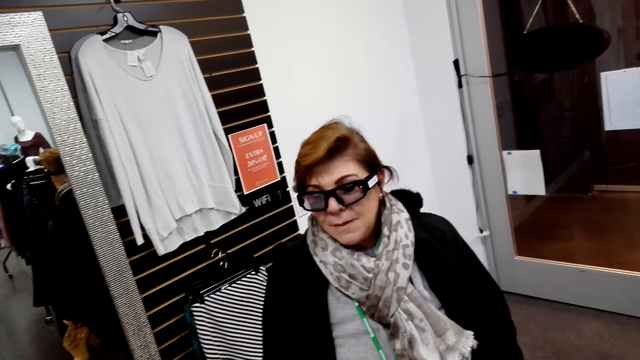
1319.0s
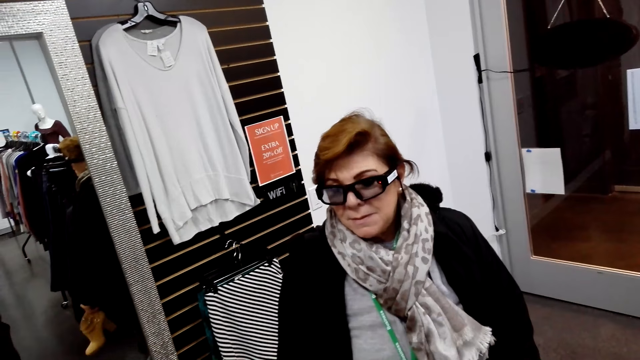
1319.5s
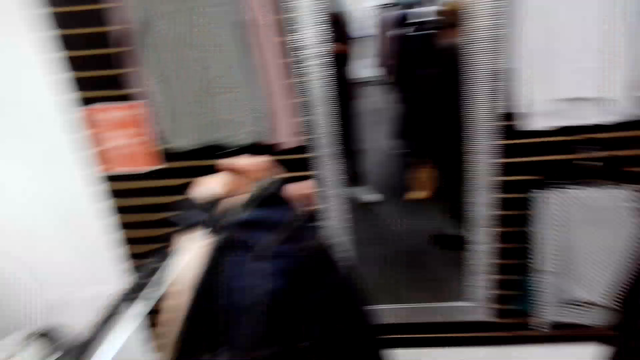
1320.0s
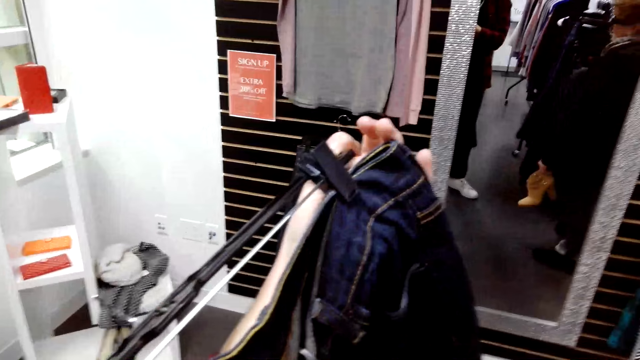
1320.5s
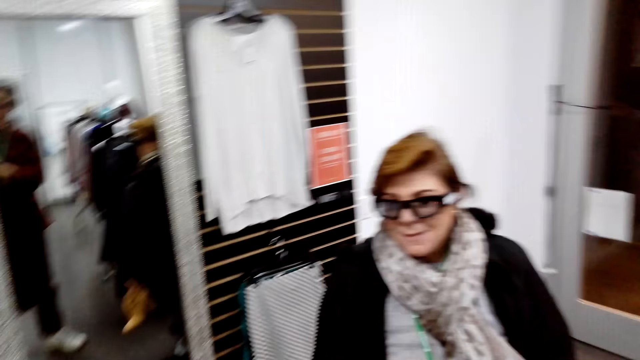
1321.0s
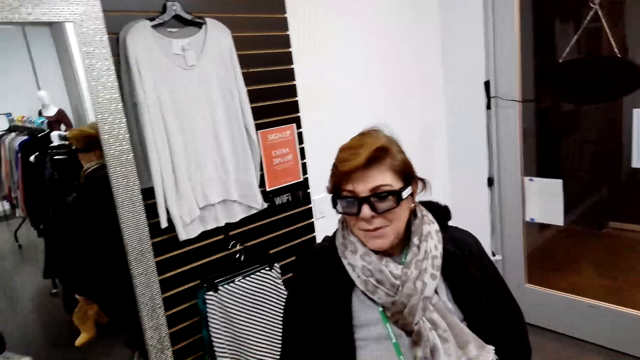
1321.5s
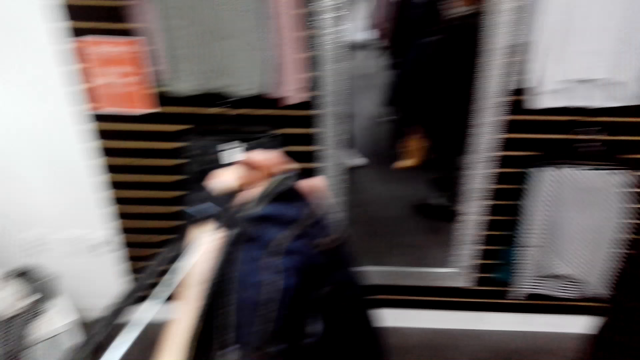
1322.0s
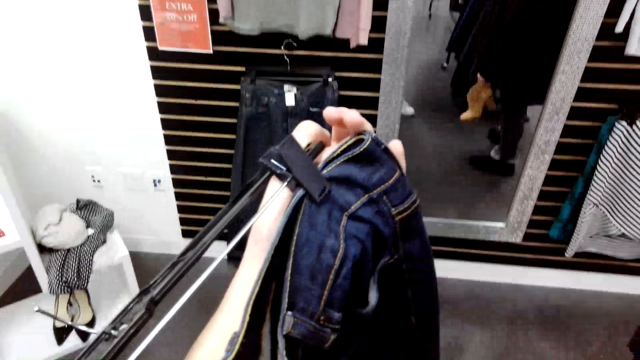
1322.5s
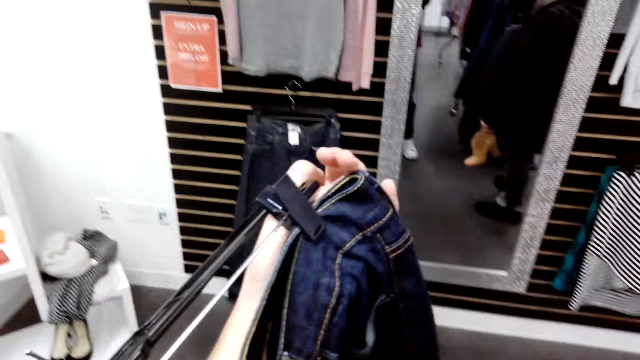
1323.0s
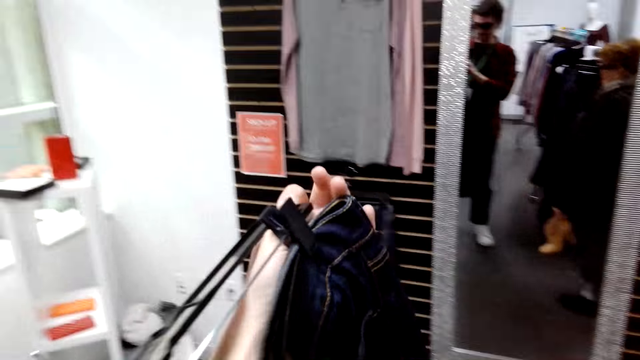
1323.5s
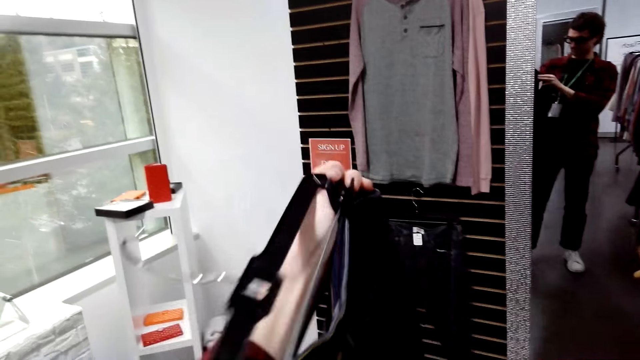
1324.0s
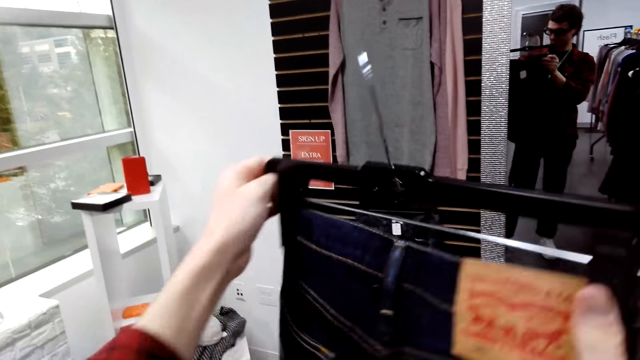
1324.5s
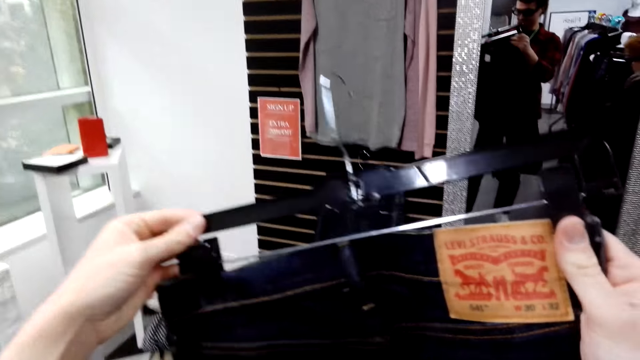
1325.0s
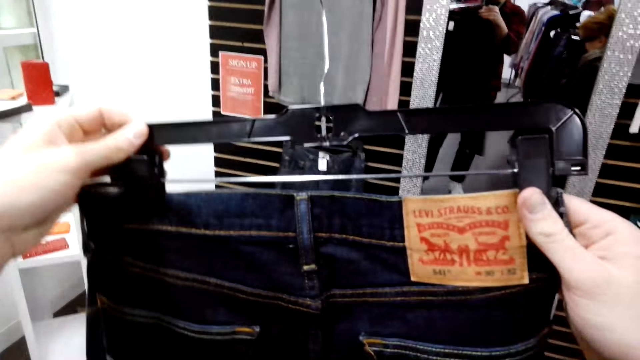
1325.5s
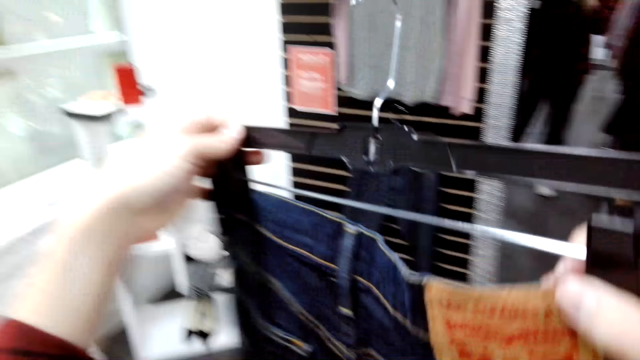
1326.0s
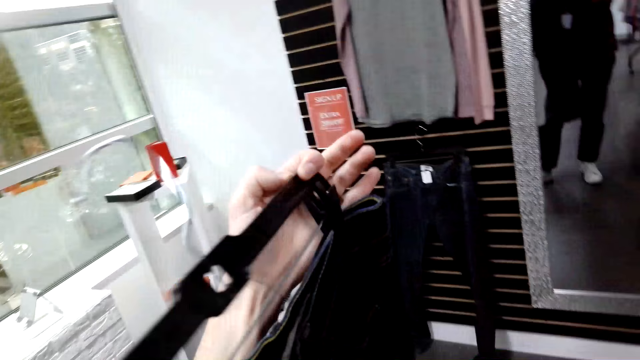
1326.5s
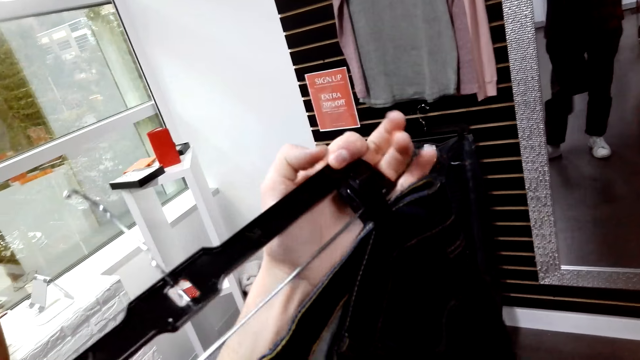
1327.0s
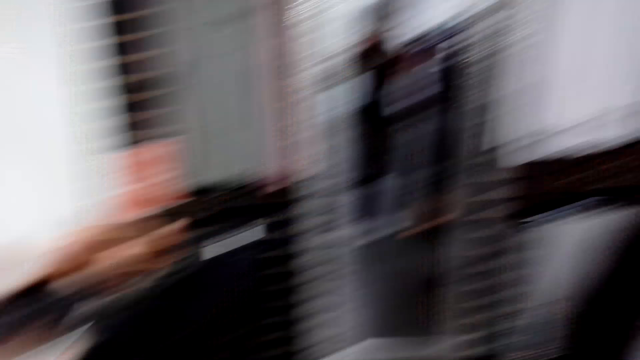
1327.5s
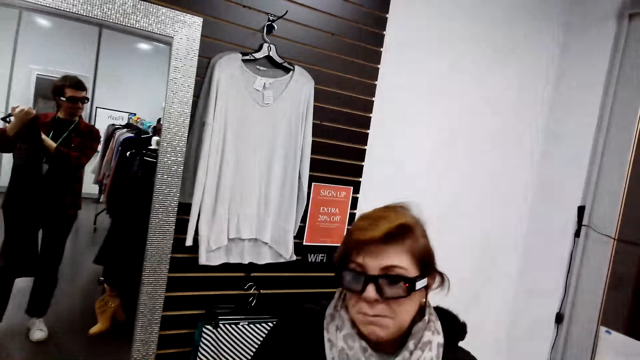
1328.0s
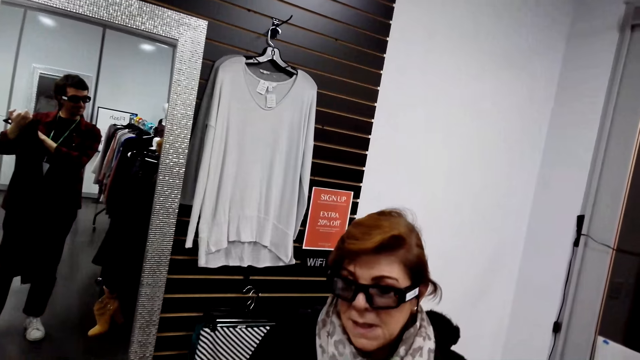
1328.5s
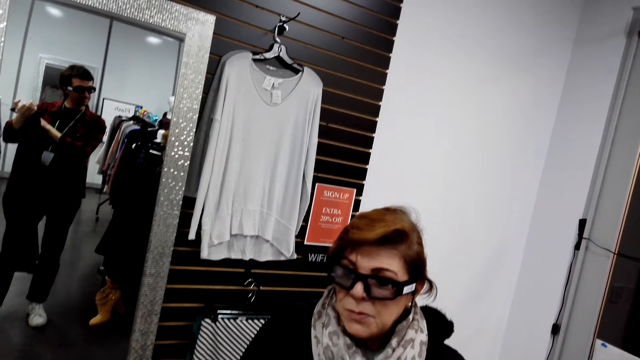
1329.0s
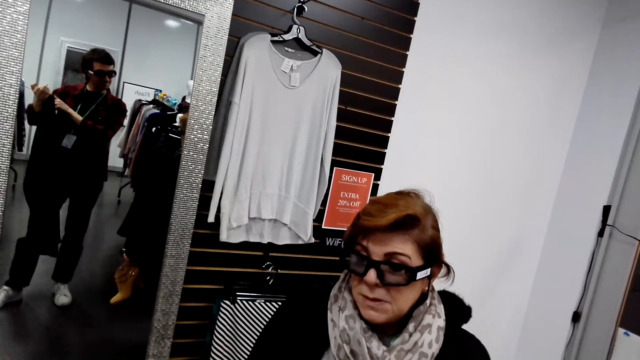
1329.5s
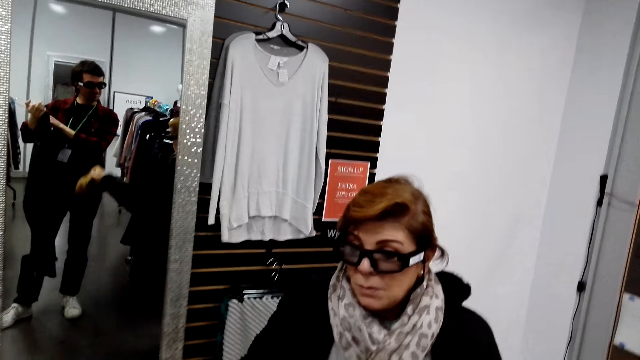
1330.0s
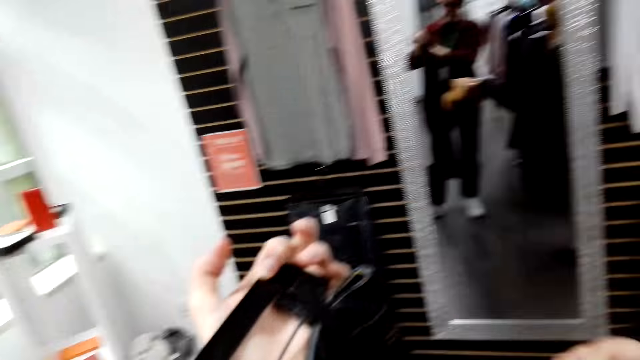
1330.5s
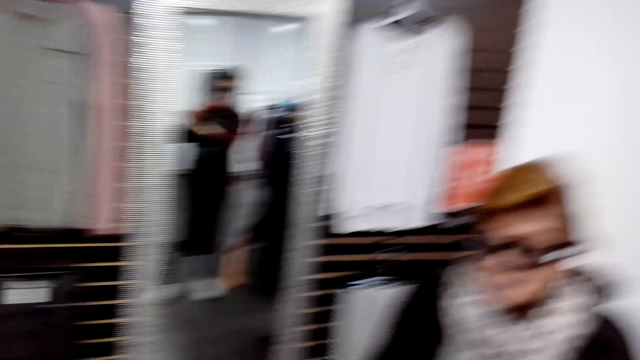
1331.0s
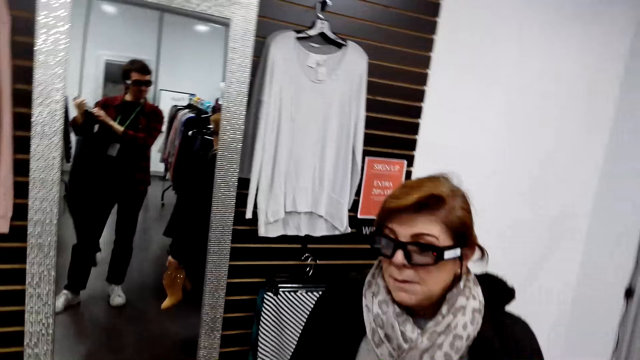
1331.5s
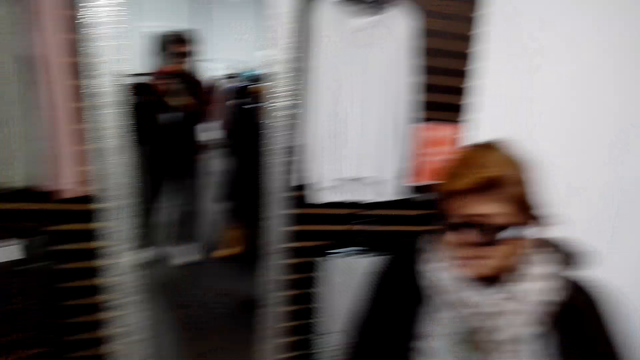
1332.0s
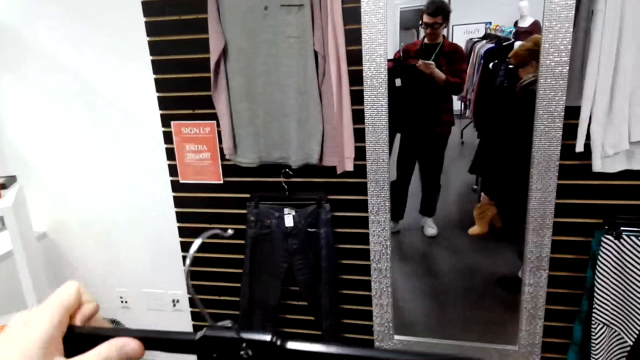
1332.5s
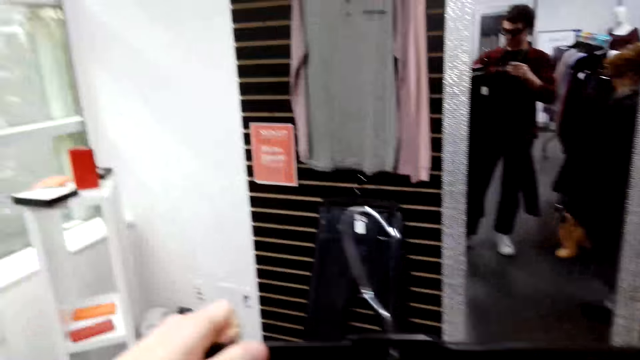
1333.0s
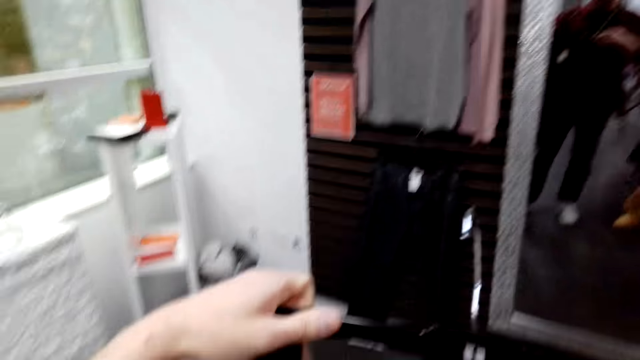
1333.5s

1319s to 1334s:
A woman shakes the head. The camera wearer turns a pant. The woman nods the head and lifts a hand.

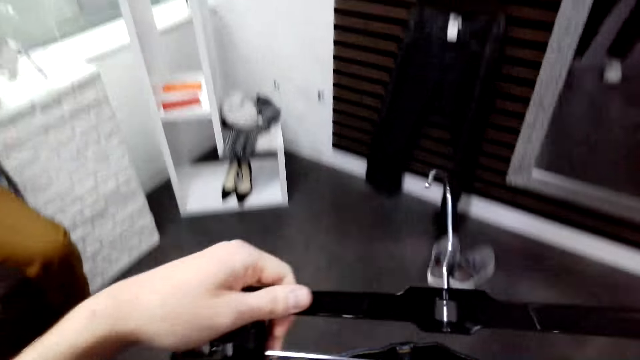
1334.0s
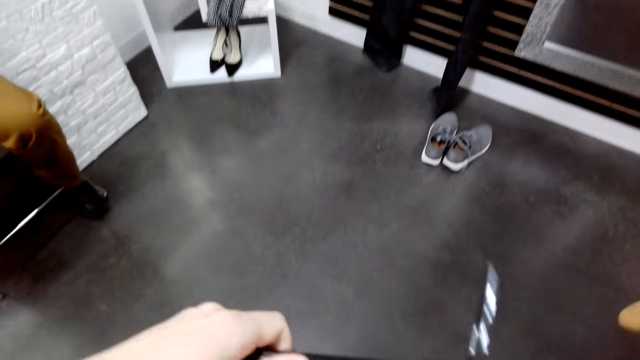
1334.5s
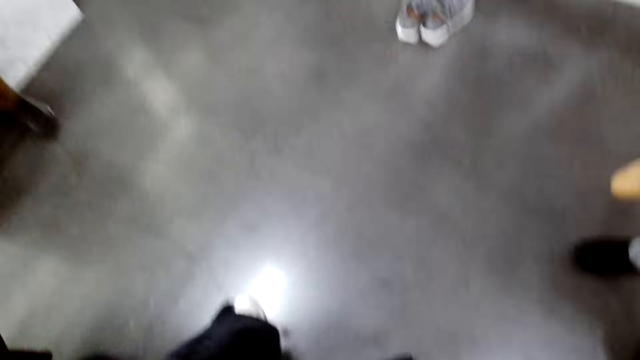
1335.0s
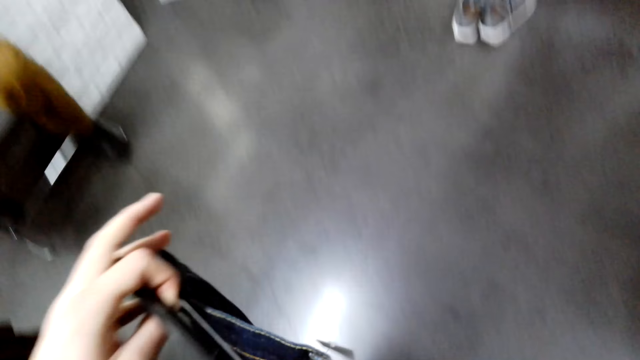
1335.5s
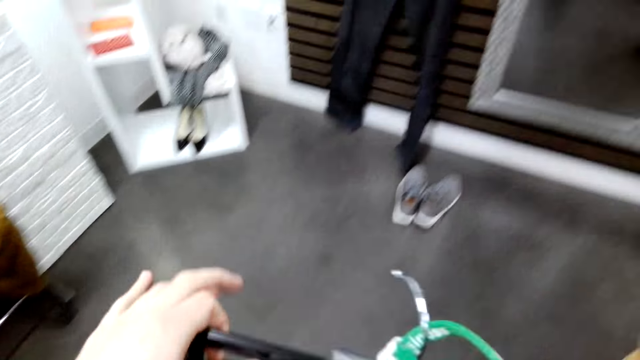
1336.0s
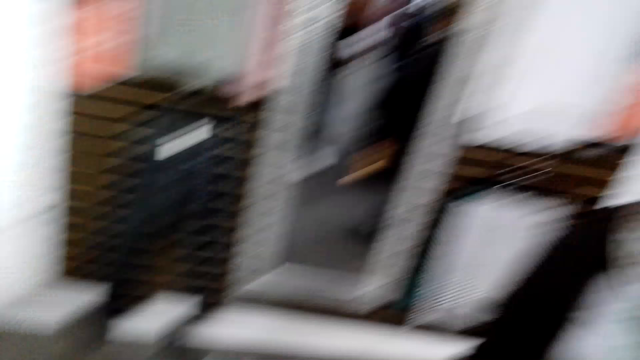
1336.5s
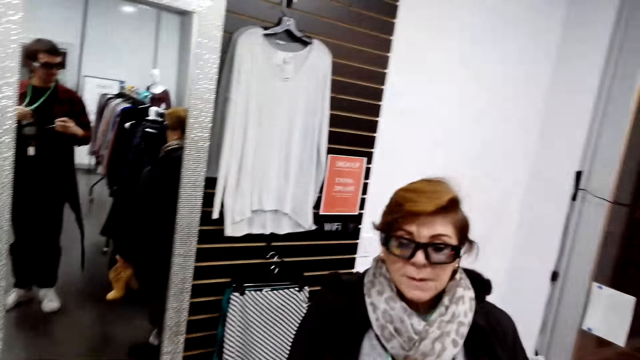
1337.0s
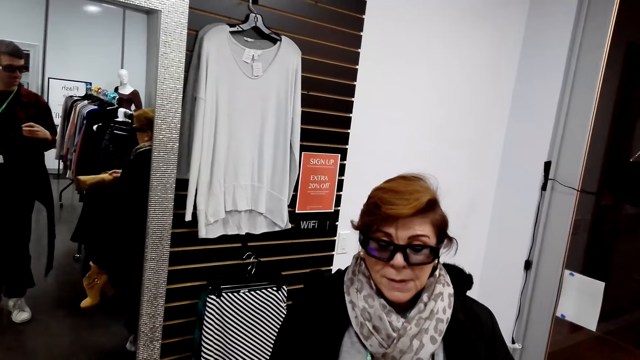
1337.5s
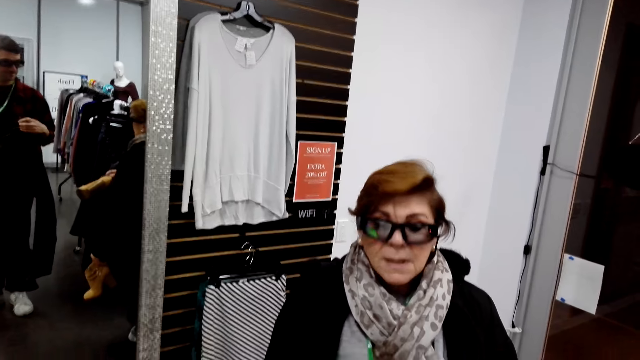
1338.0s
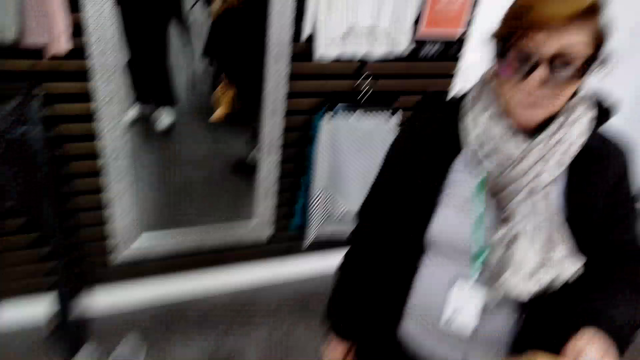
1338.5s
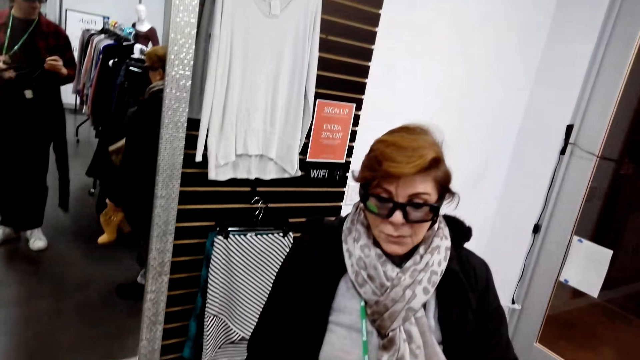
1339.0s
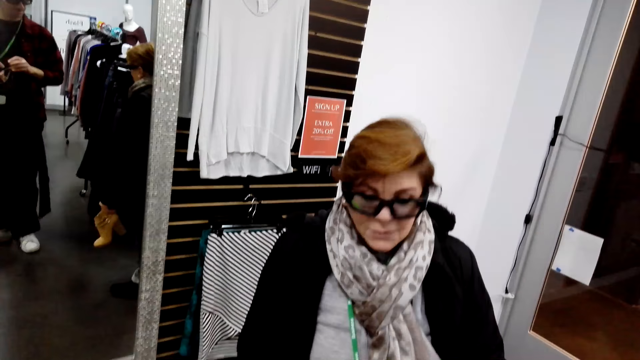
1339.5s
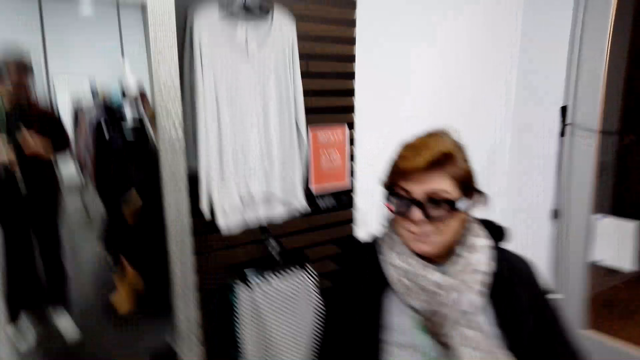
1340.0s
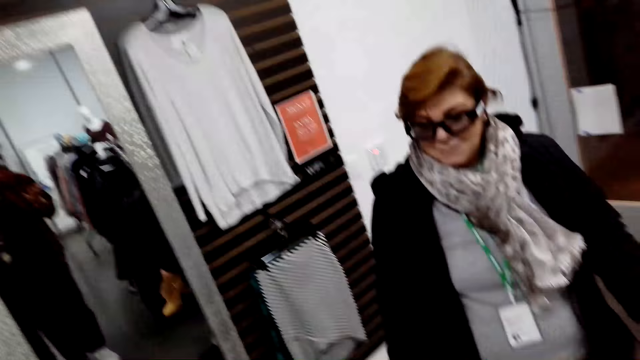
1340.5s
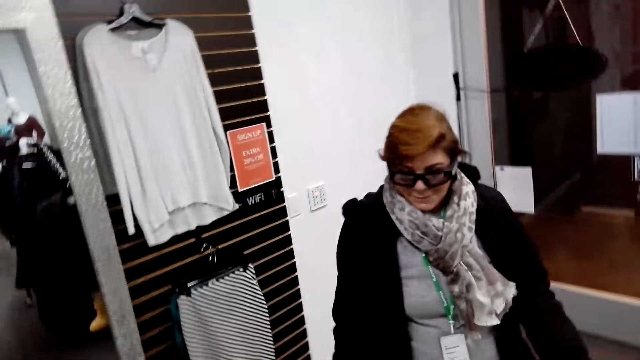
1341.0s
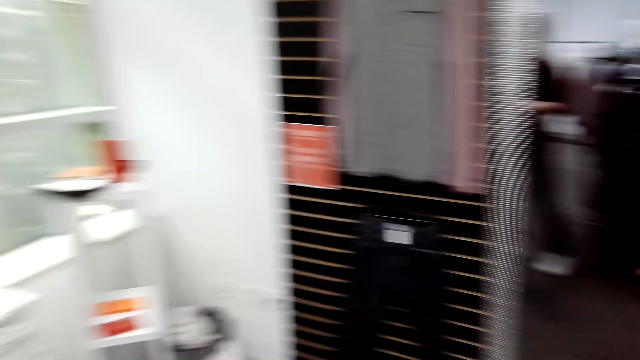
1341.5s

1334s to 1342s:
The camera wearer removes a pant on a hanger.
